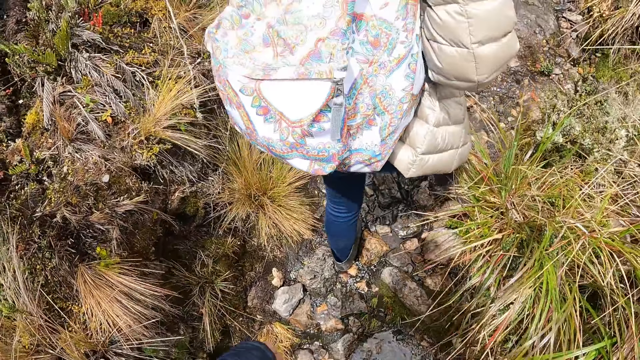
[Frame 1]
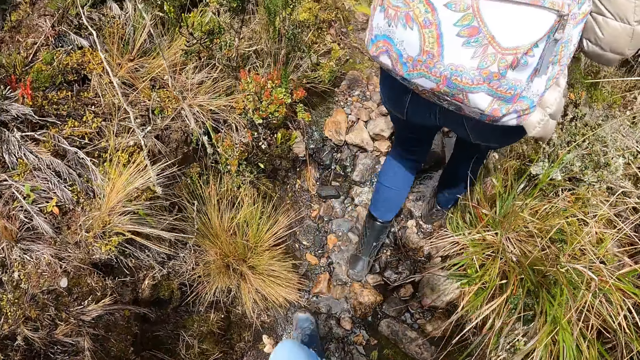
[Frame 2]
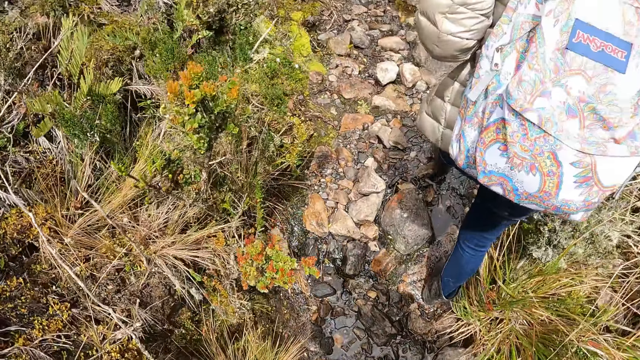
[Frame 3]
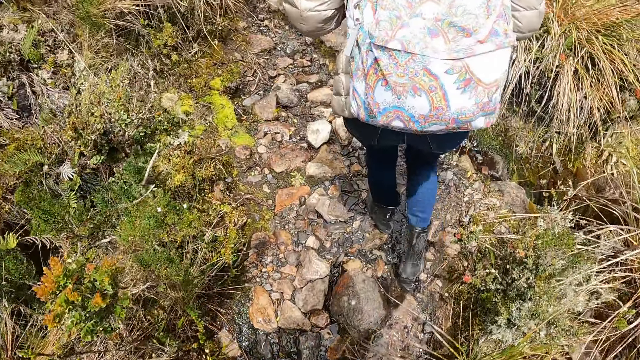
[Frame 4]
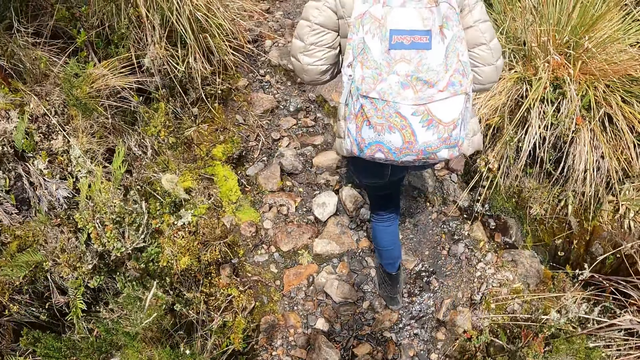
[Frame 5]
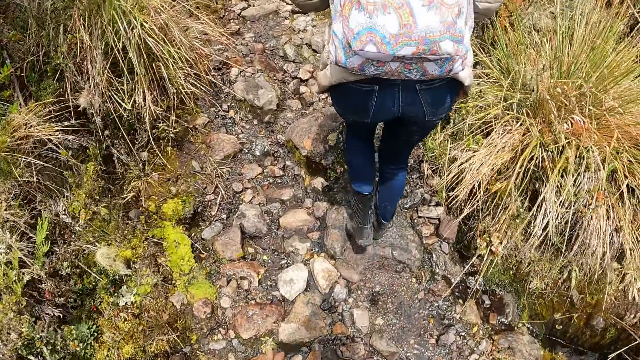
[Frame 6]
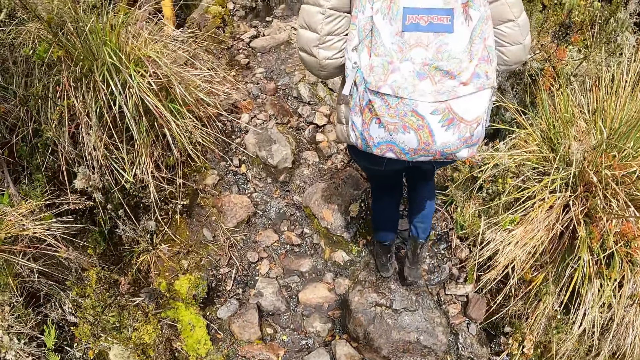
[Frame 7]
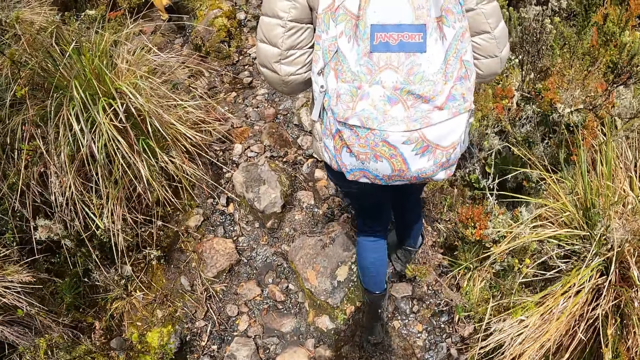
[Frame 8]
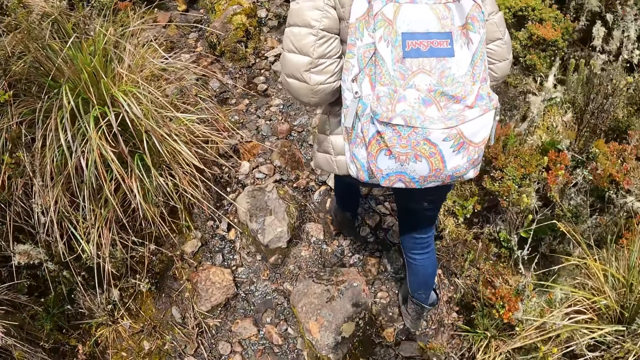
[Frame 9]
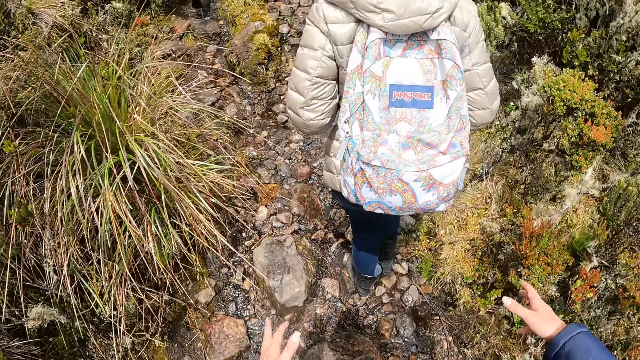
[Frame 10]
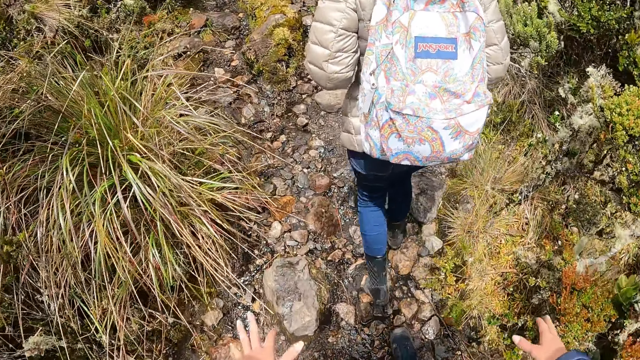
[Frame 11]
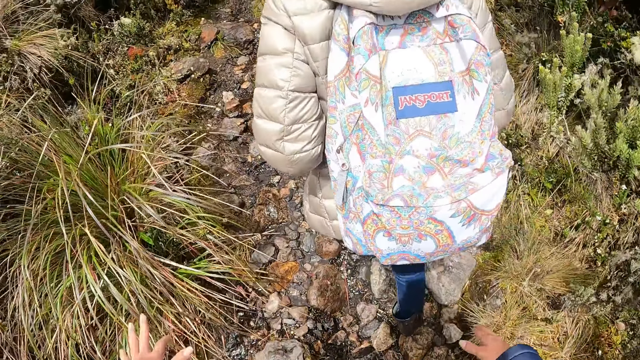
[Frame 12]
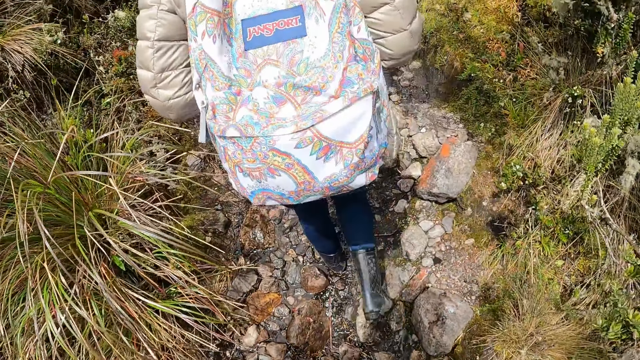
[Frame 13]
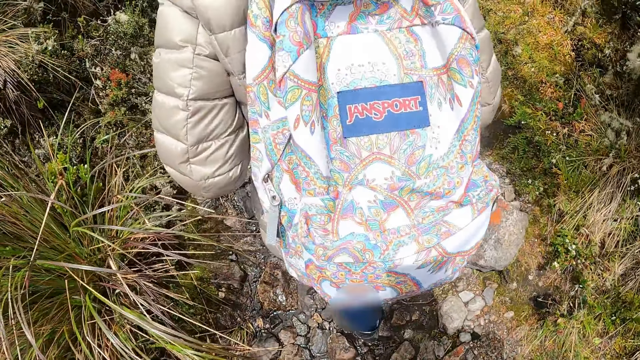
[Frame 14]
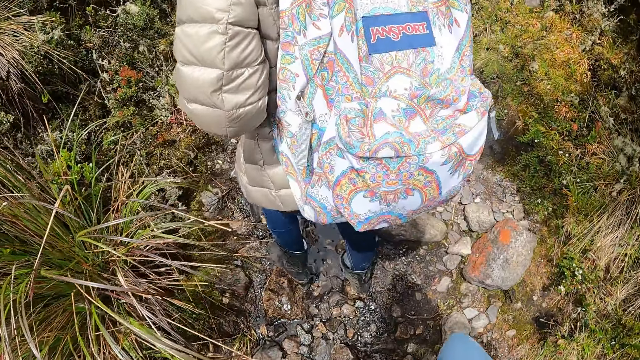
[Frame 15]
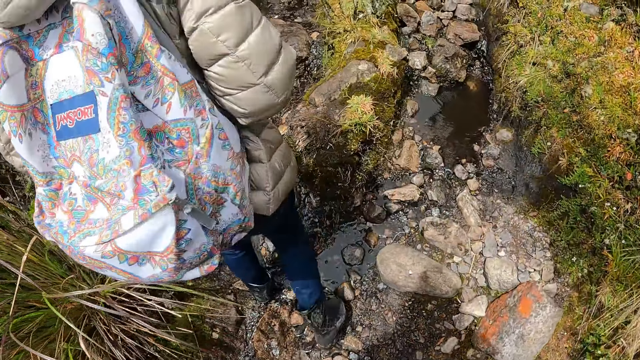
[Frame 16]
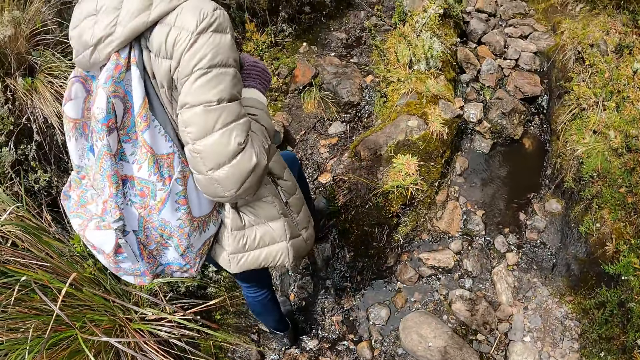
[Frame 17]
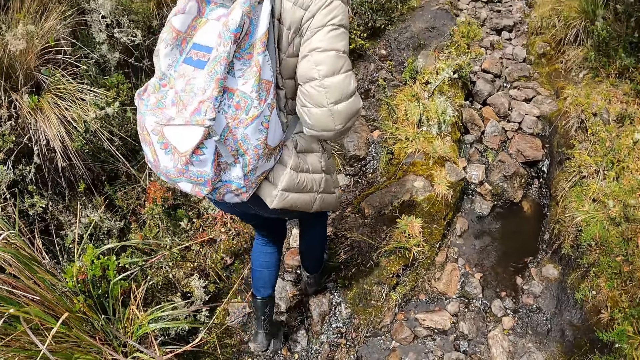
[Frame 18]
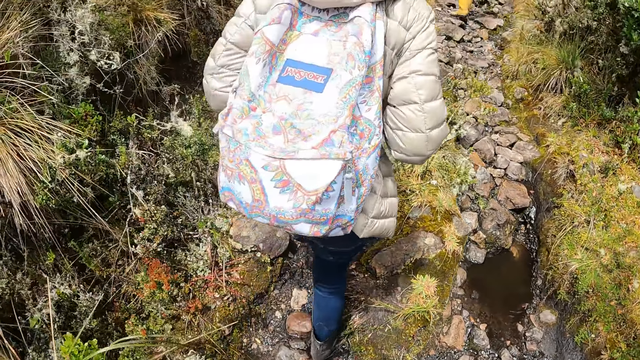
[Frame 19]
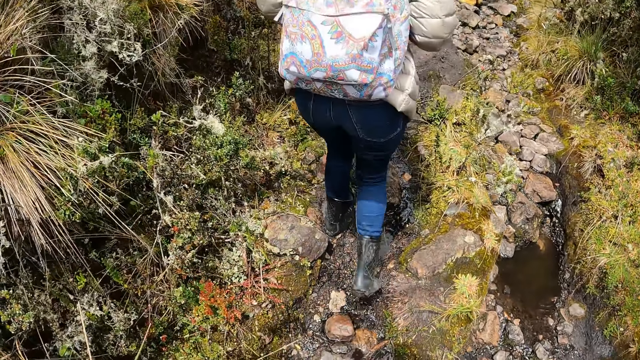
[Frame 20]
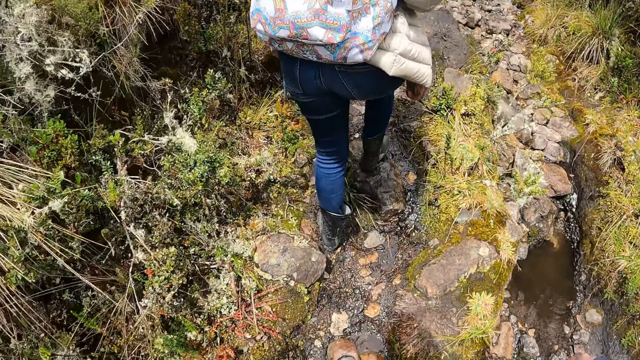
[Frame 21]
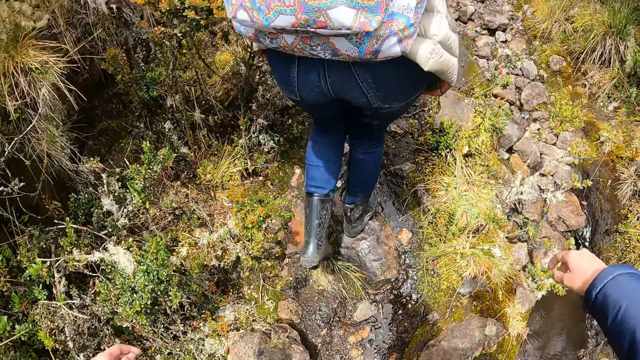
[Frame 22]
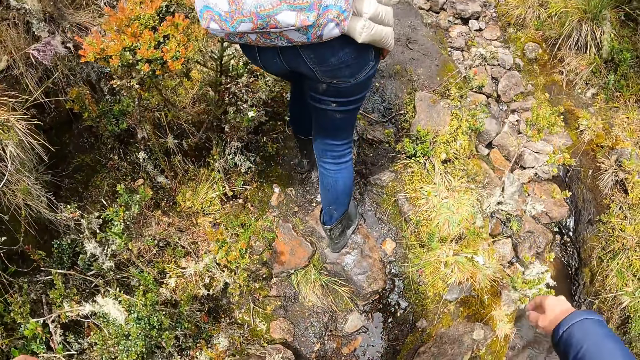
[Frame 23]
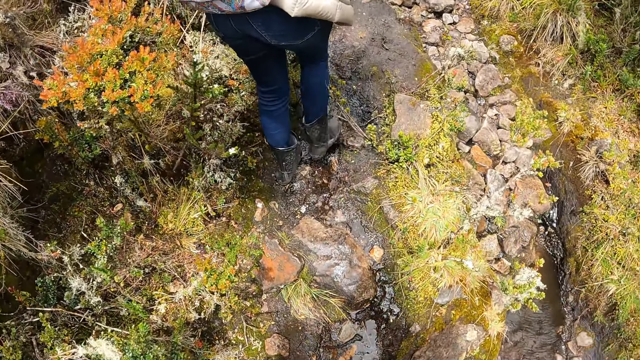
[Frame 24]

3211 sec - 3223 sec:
The camera wearer spreads hands. They walk up the hill.

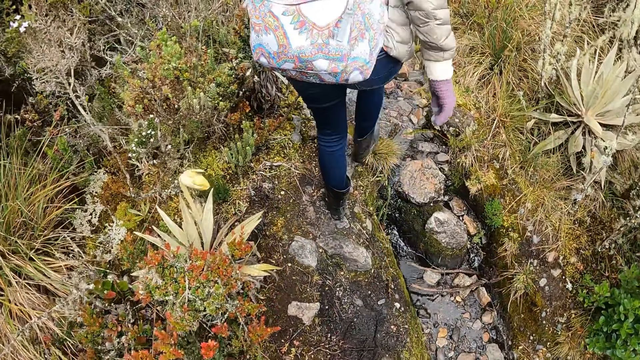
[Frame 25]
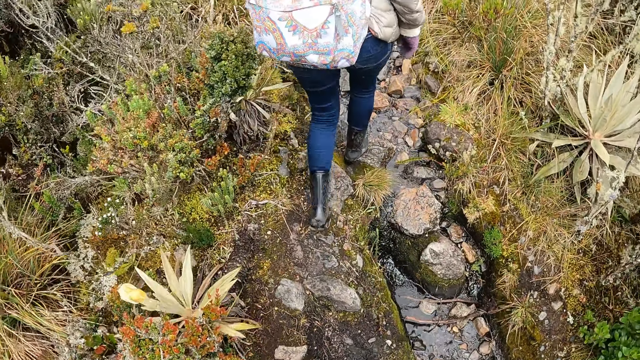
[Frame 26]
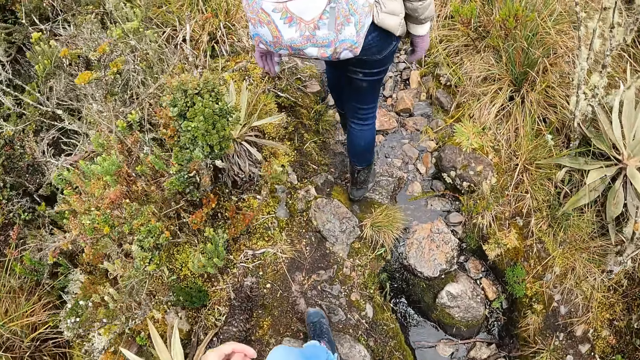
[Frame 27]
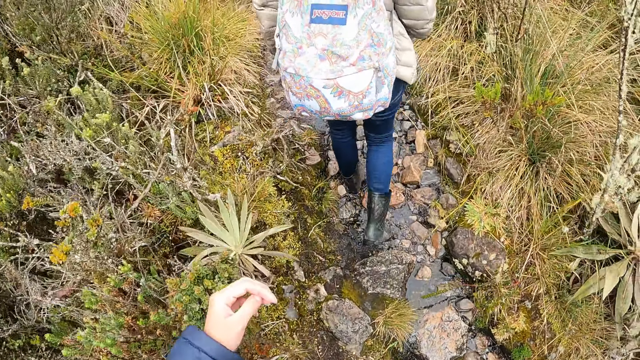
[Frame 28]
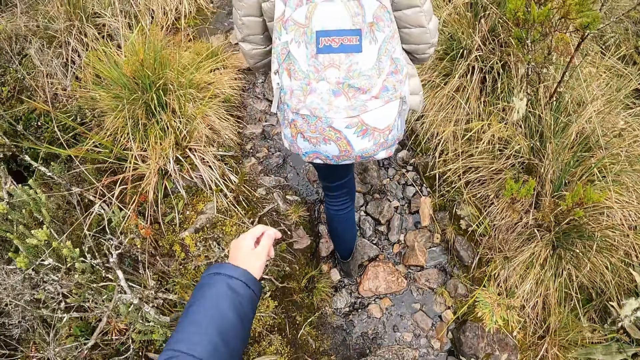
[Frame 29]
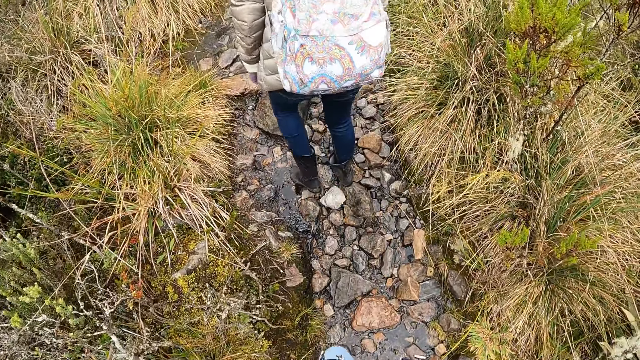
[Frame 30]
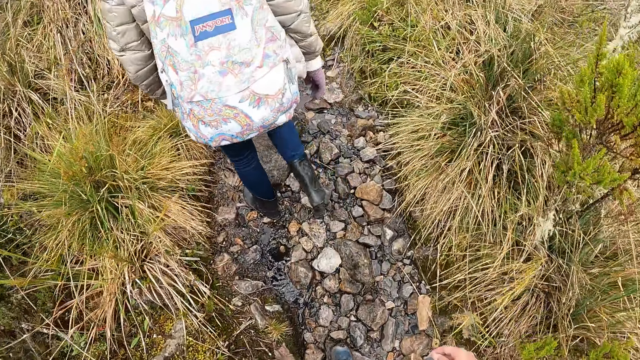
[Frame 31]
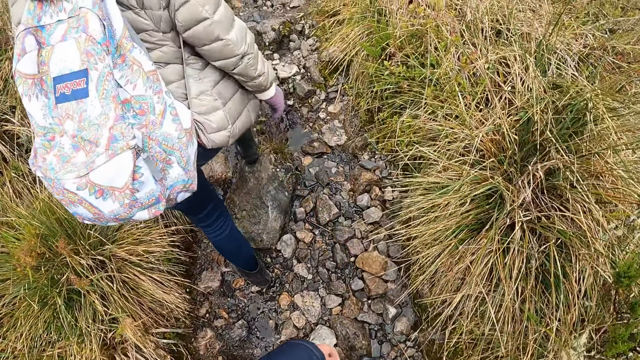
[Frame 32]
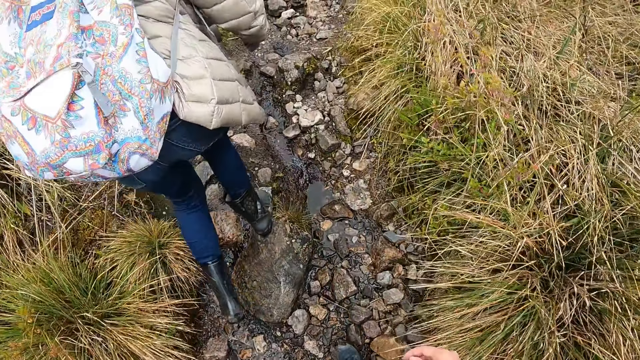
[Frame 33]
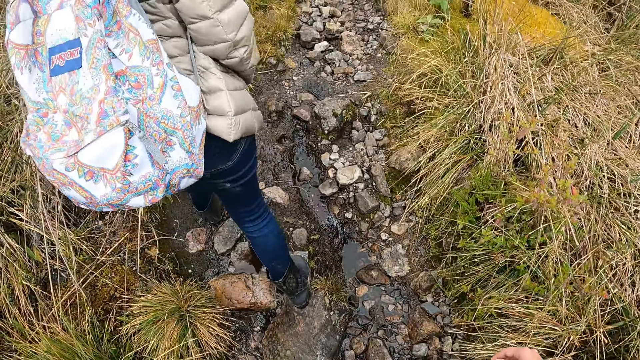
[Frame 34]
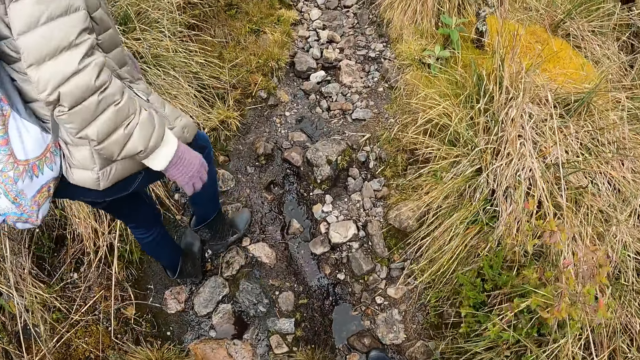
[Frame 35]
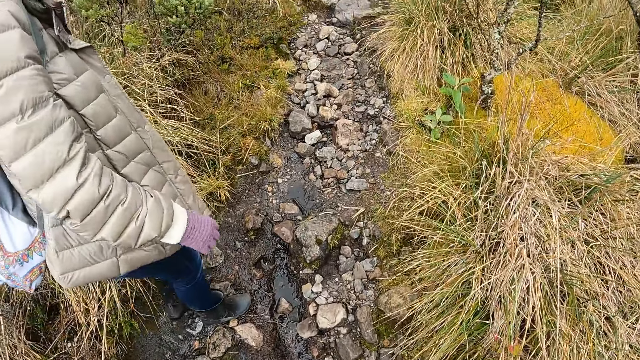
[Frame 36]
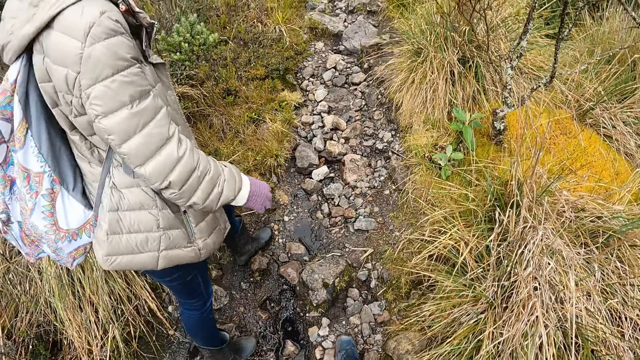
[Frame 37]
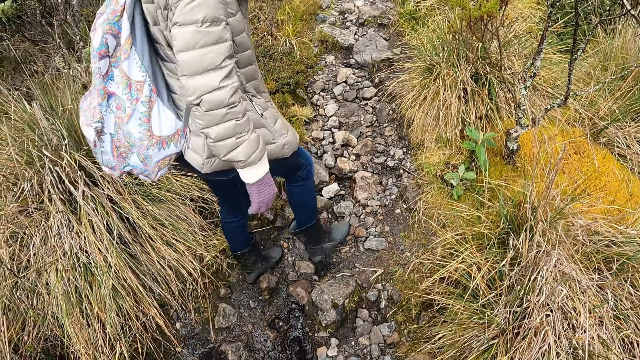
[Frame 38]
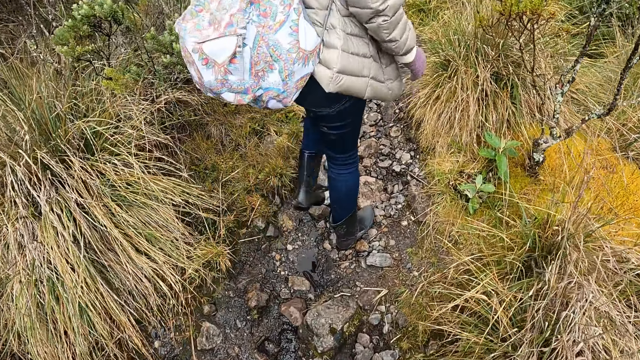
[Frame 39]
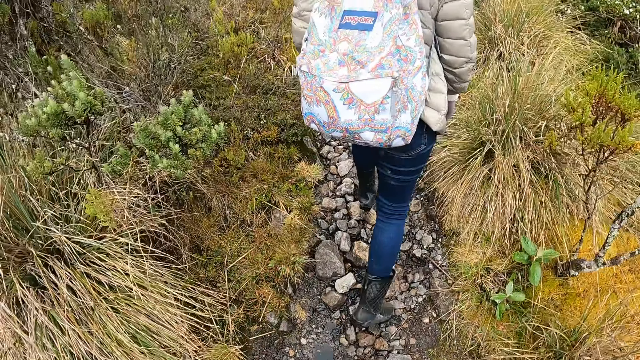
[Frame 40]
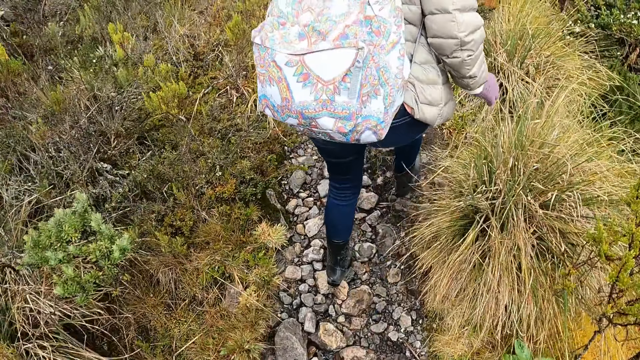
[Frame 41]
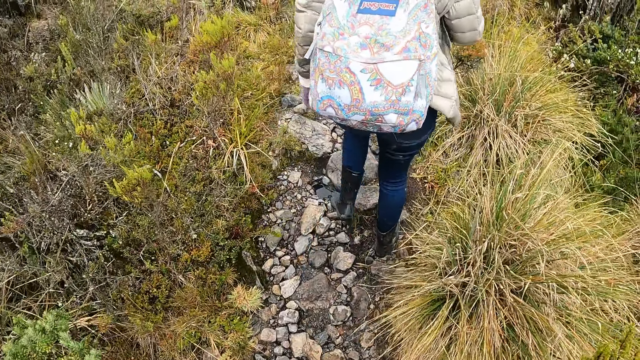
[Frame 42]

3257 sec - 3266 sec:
The camera wearer stretches the hand. They walk on the stones.
